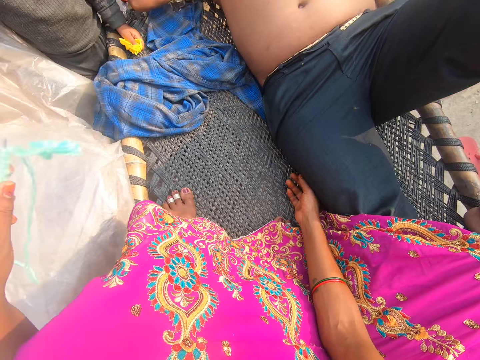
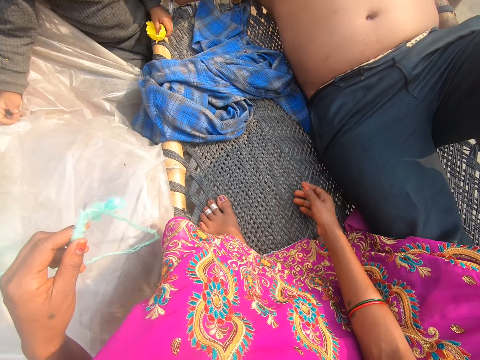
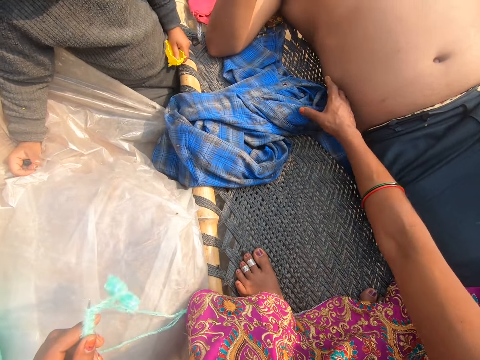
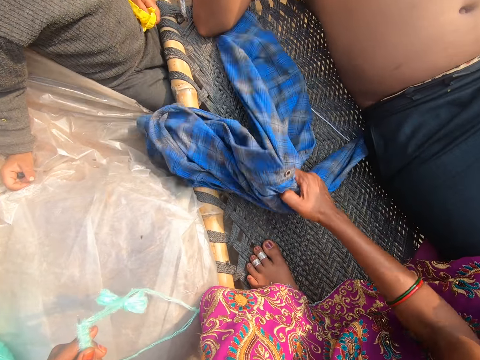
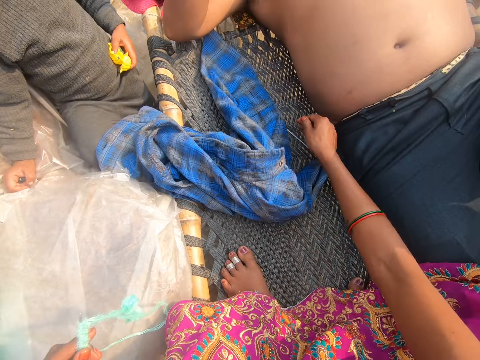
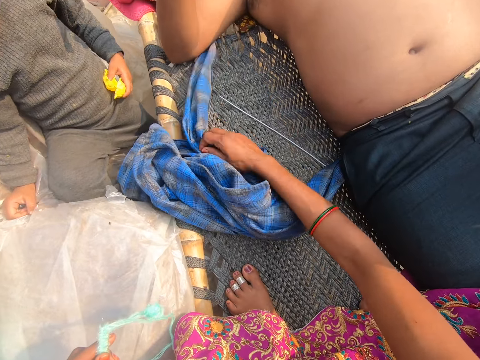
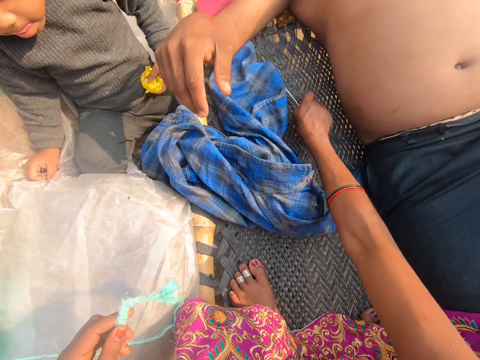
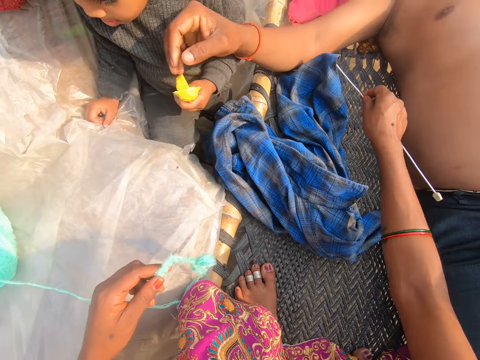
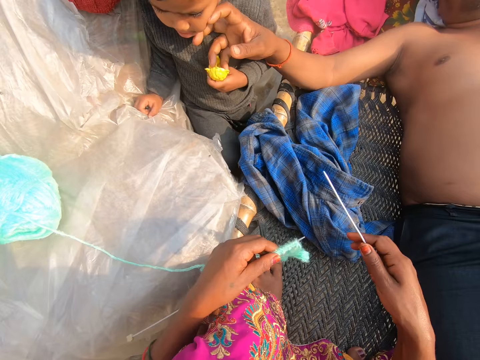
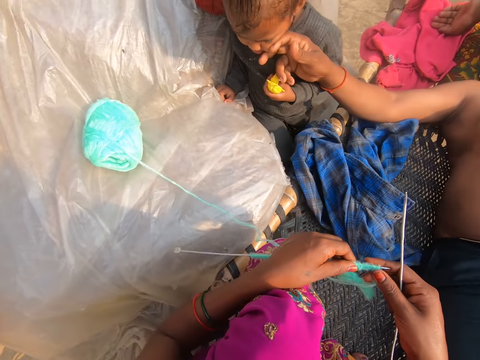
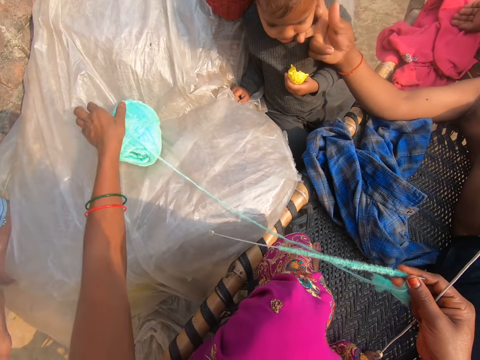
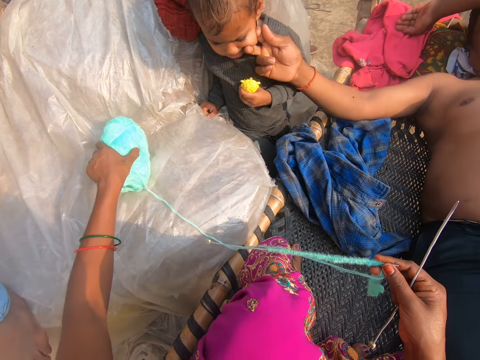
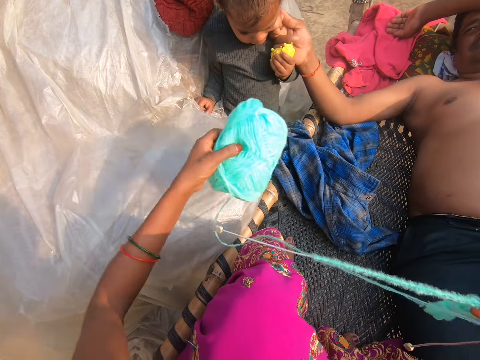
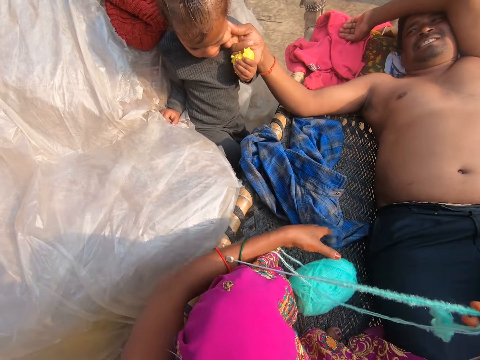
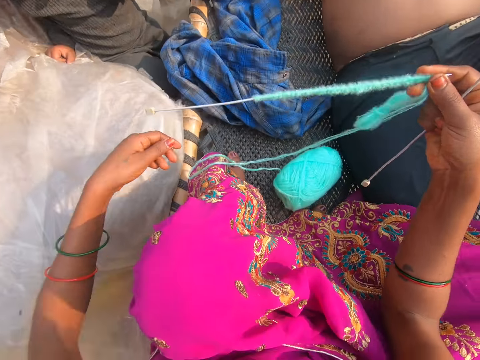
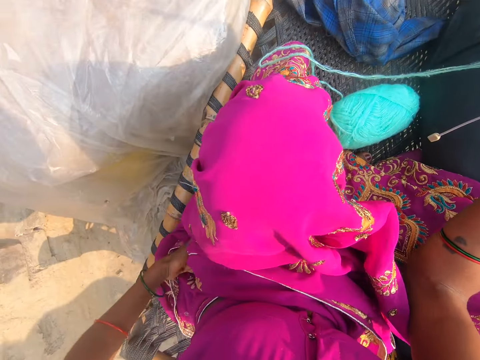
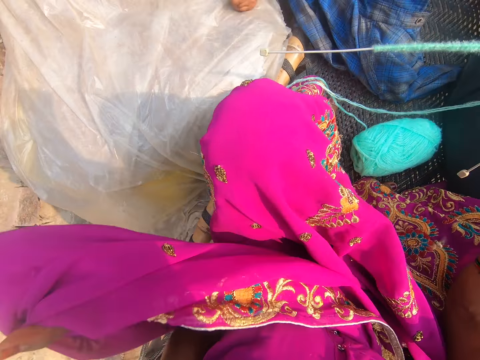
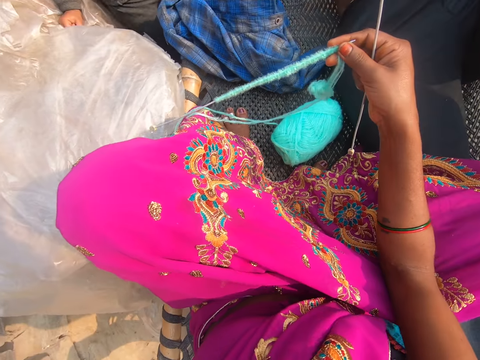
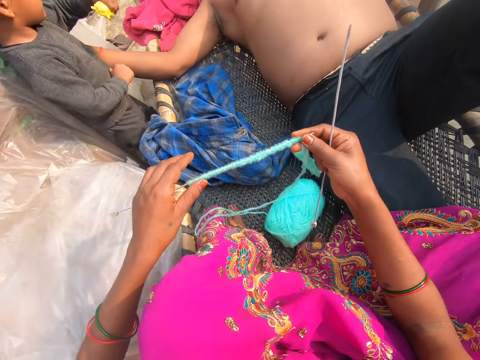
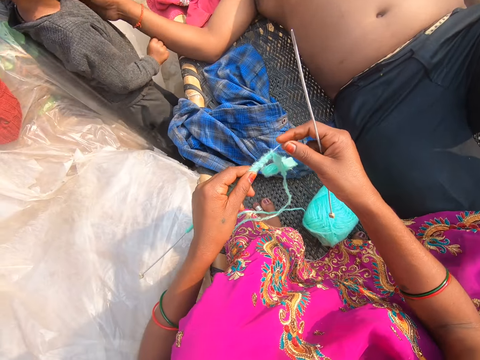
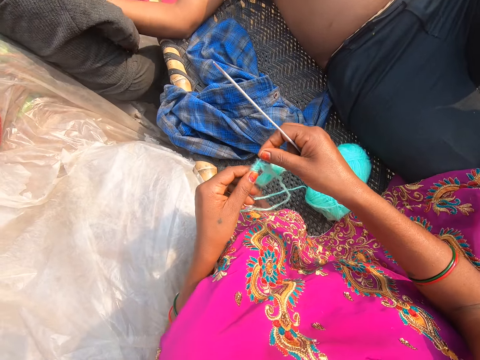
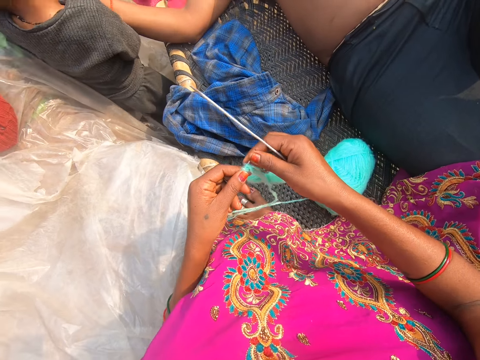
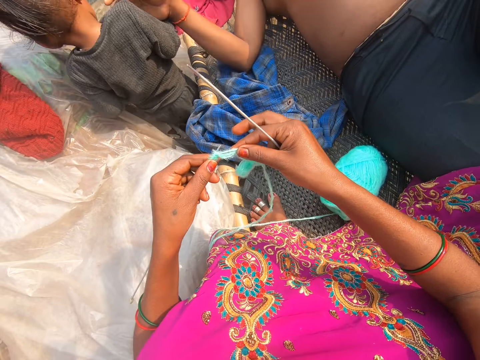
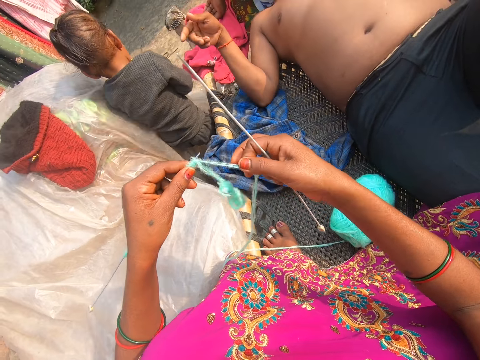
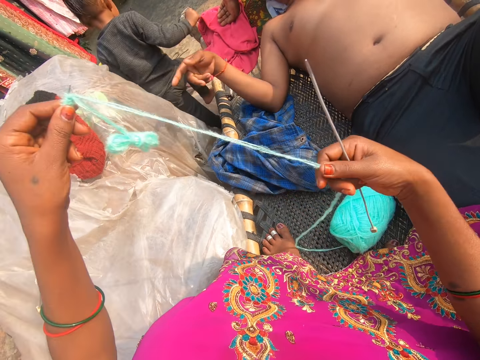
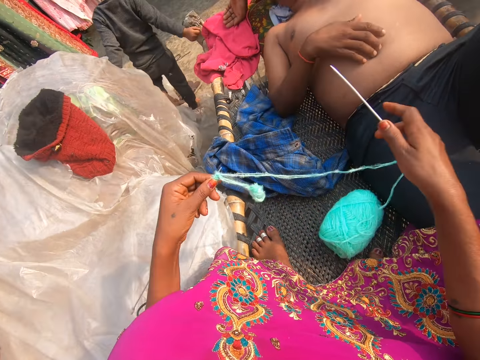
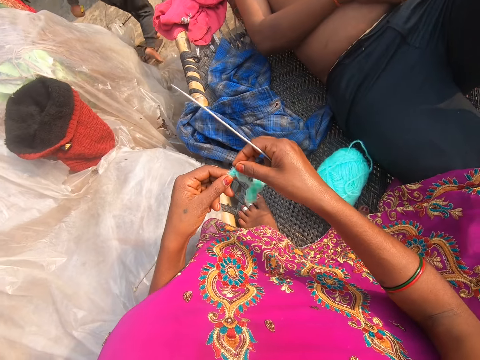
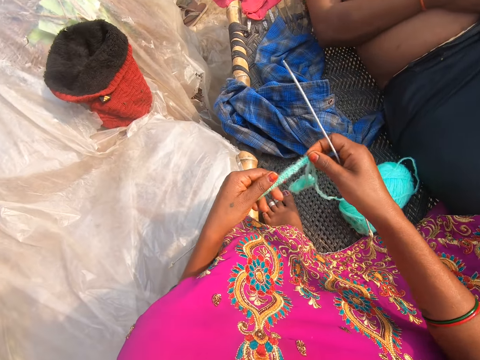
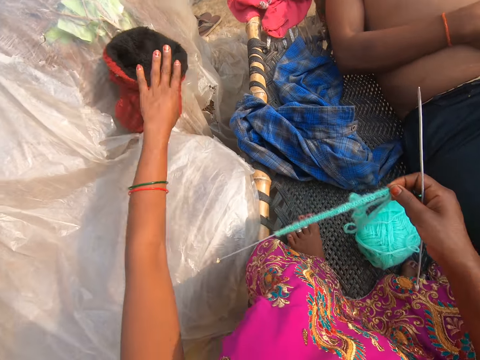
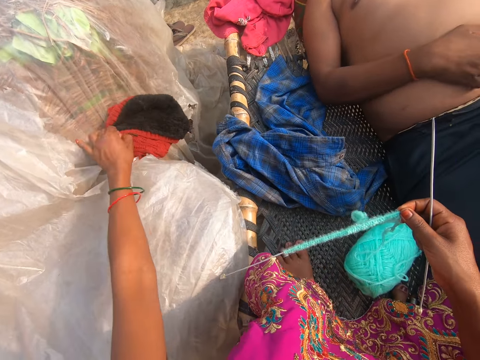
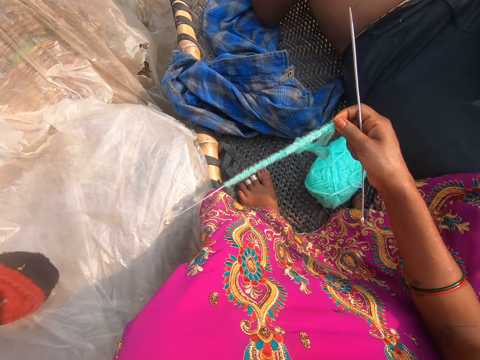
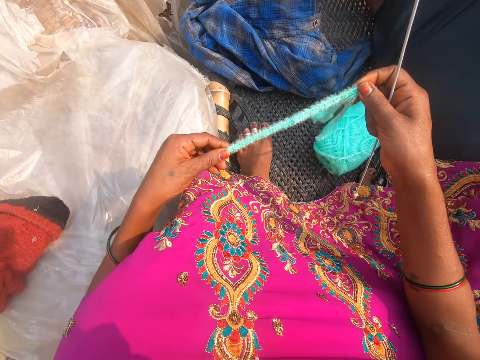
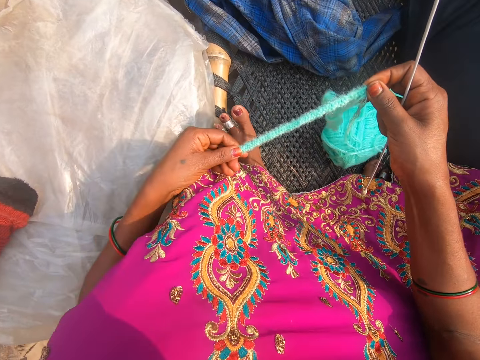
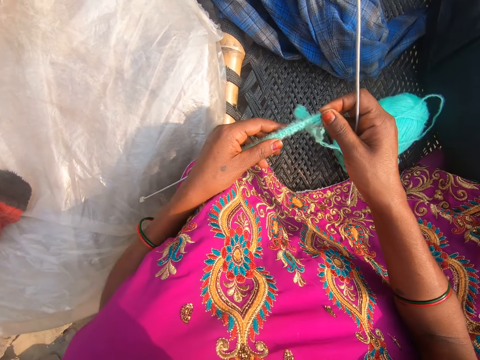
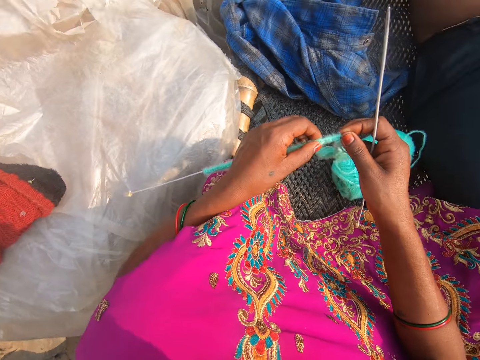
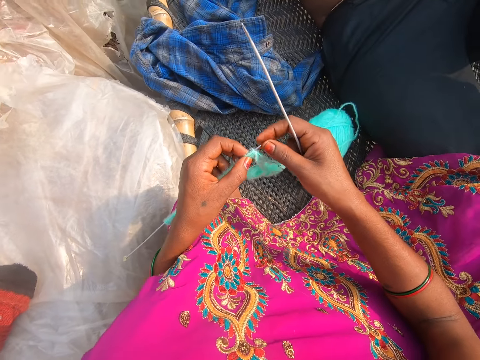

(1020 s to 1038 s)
The camera wearer holds the cloth. They pick up another crochet. They converse with a man. They pick up a roll of thread and place the roll of thread on a mat. They converse with the man. They converse again. They hold a Marvin, pick up the Marvin and place the Marvin on the nylon paper. They pick up the cloth.

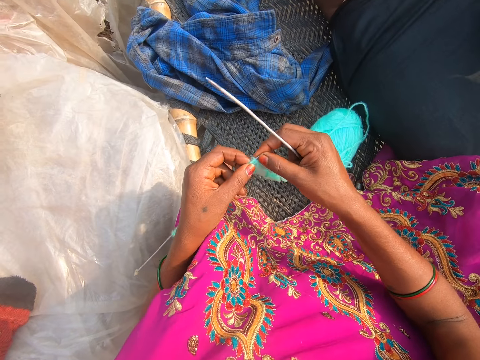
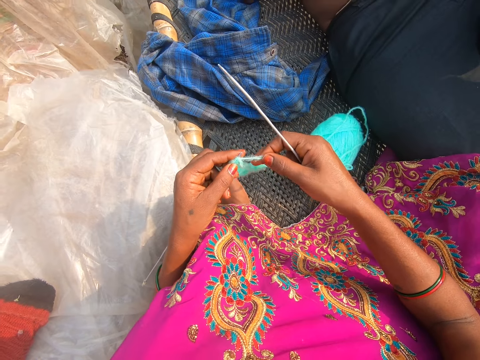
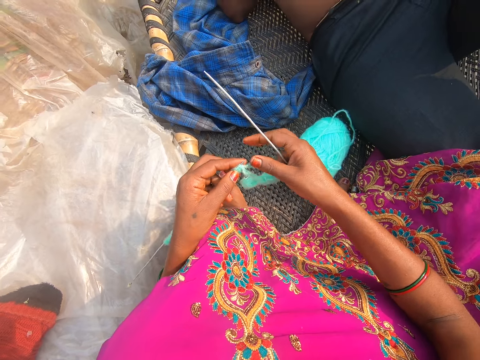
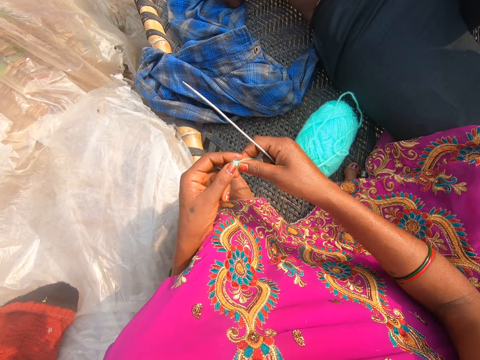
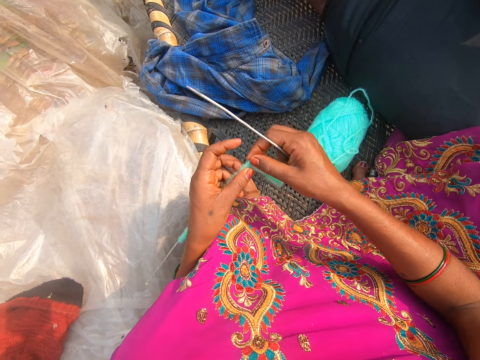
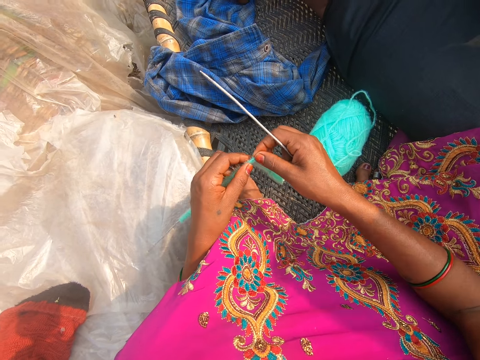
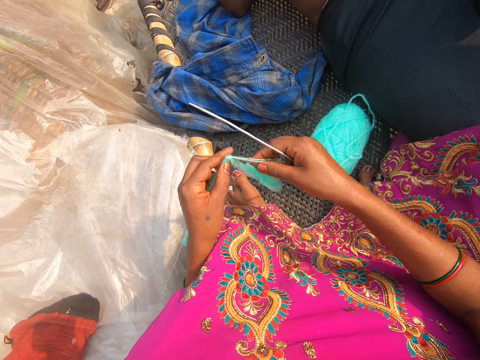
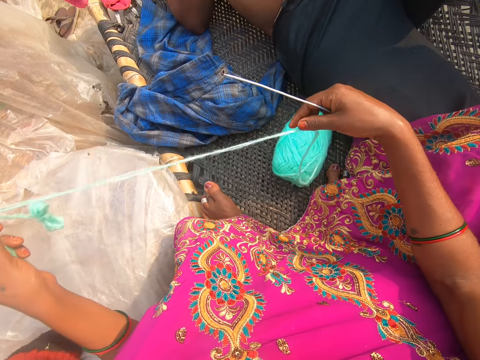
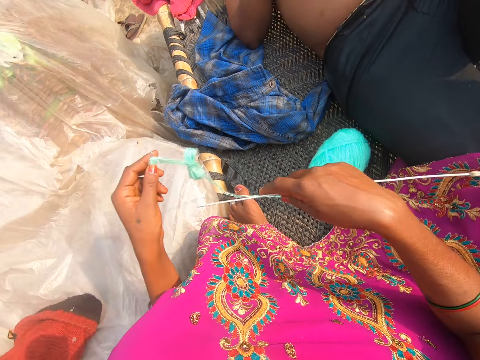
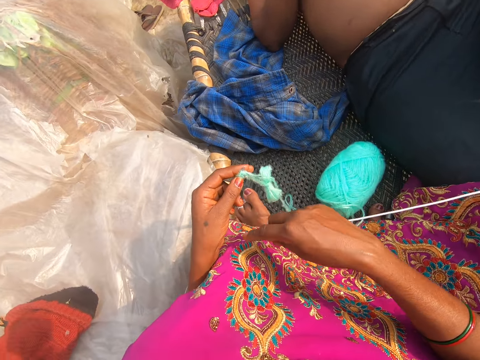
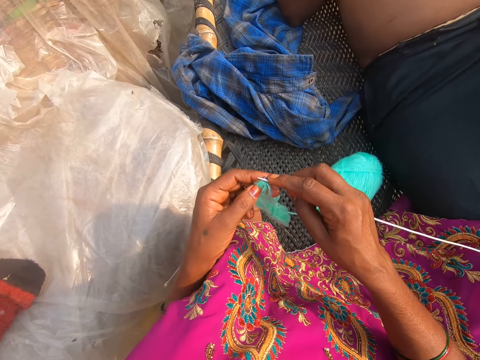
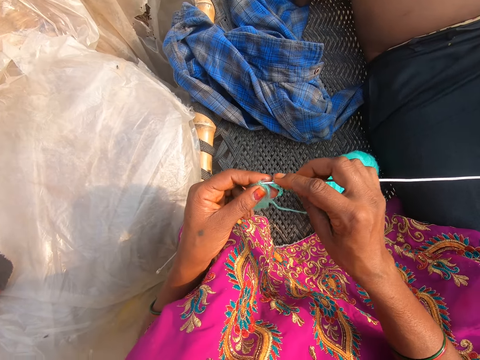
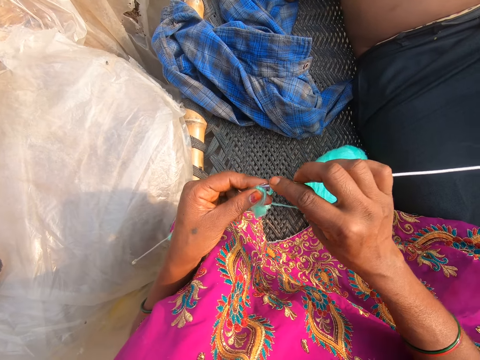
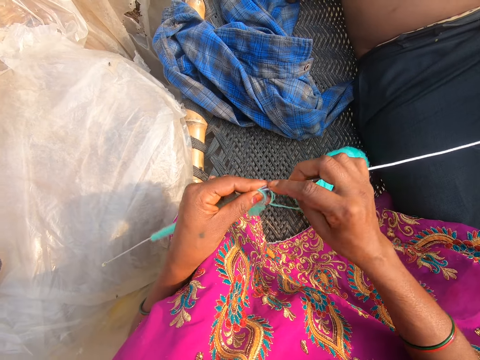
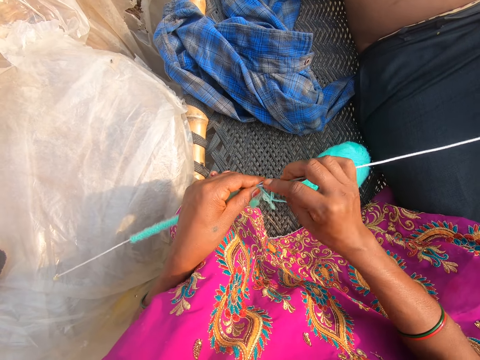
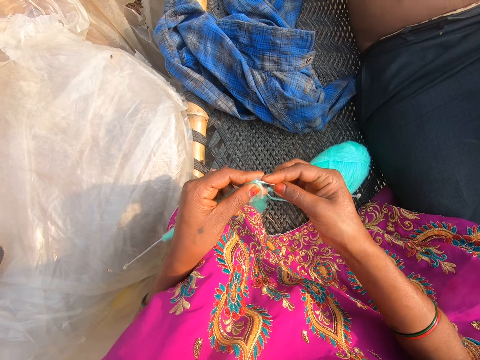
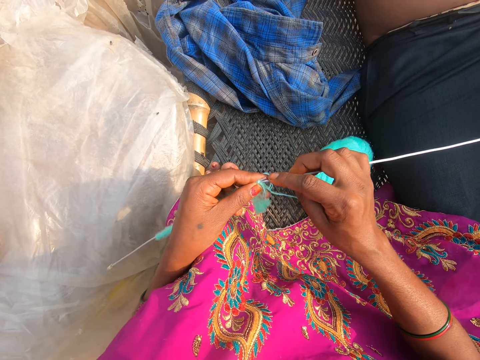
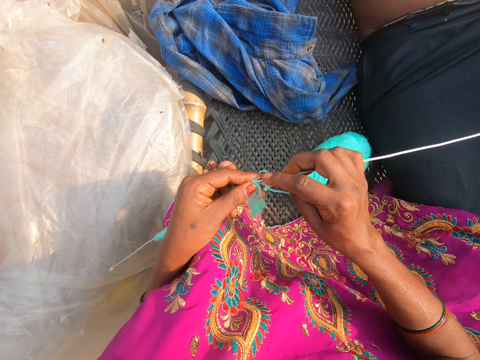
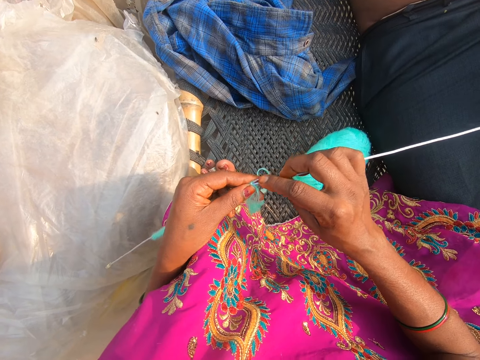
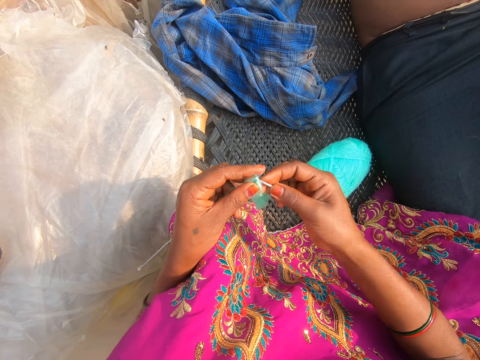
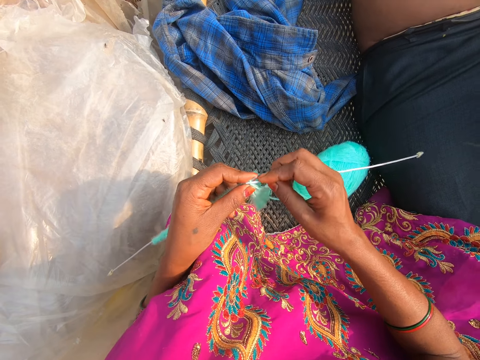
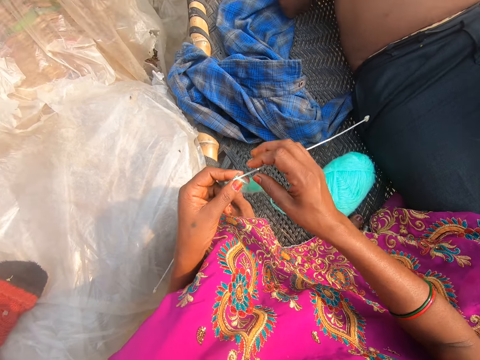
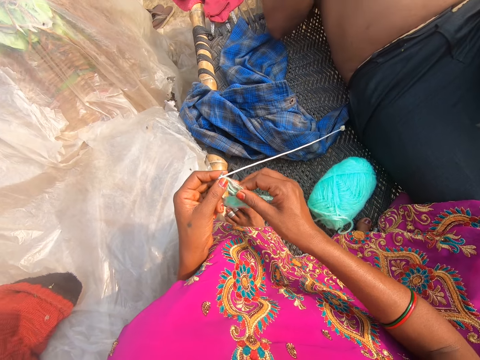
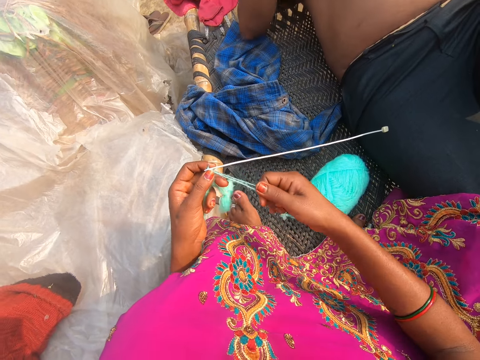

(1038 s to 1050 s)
The camera wearer sews. They knit.
